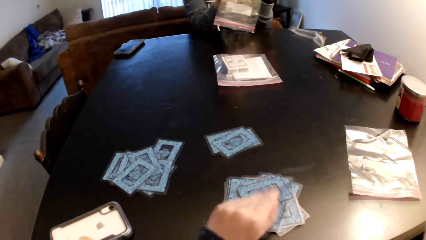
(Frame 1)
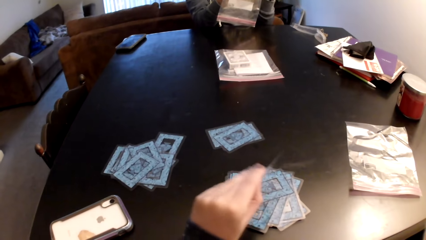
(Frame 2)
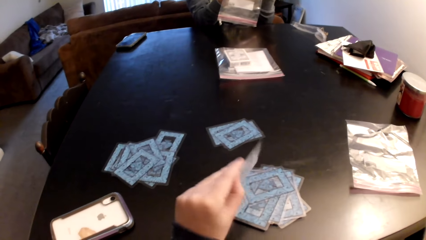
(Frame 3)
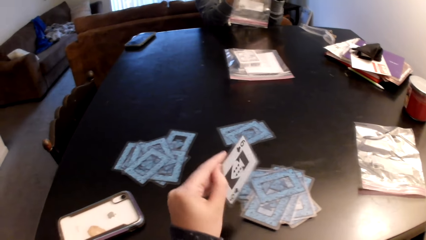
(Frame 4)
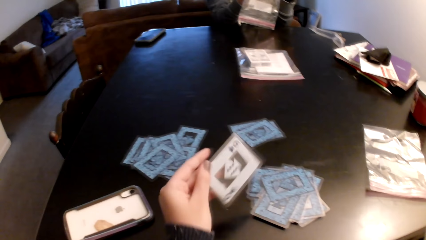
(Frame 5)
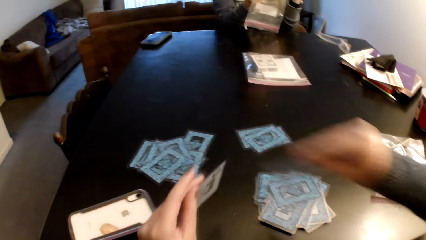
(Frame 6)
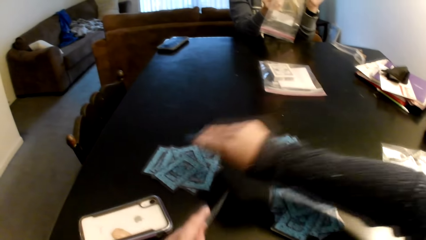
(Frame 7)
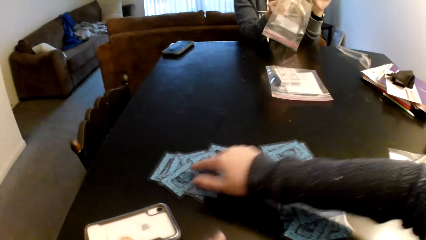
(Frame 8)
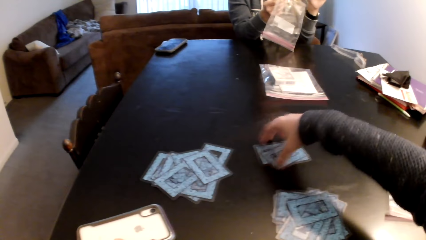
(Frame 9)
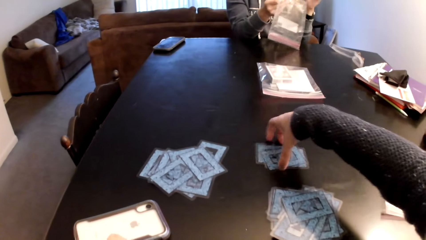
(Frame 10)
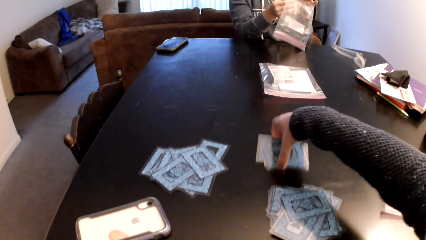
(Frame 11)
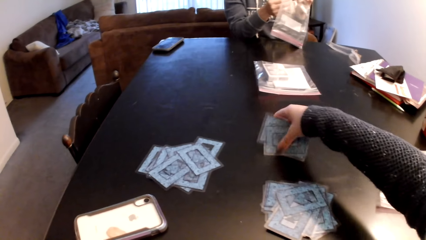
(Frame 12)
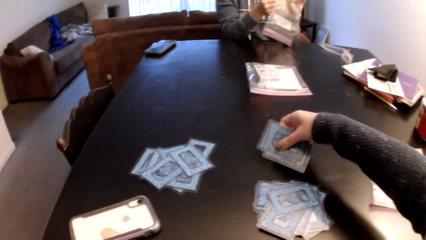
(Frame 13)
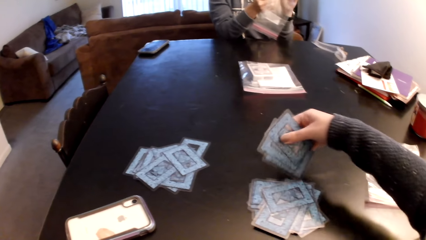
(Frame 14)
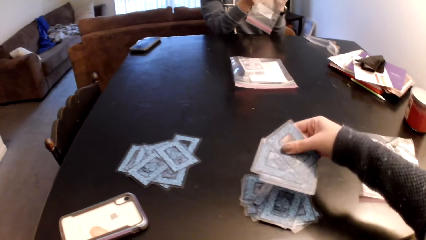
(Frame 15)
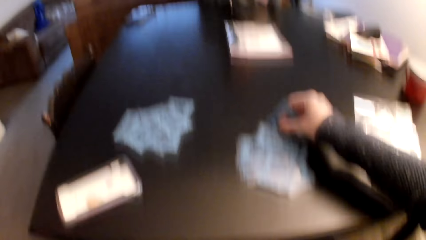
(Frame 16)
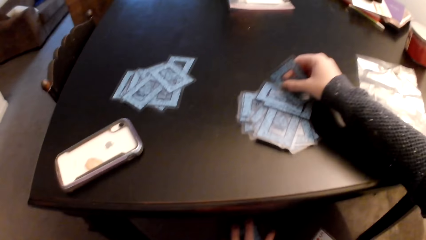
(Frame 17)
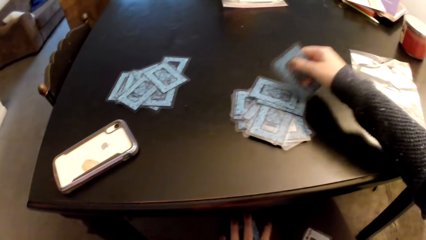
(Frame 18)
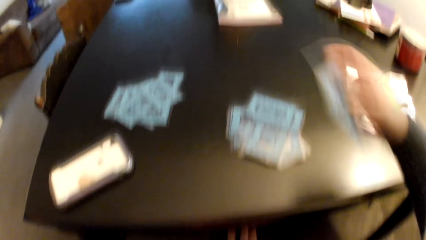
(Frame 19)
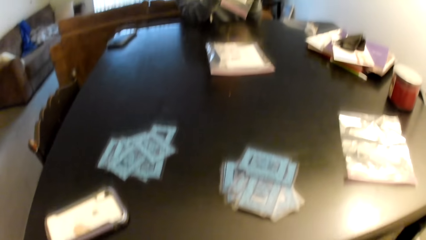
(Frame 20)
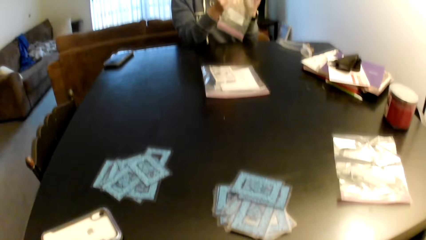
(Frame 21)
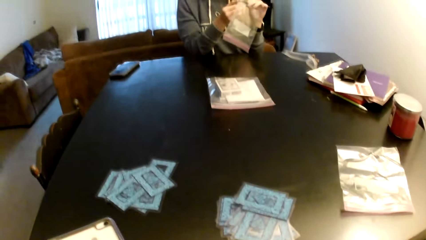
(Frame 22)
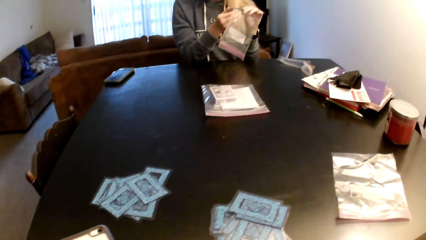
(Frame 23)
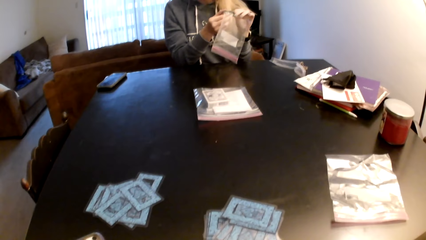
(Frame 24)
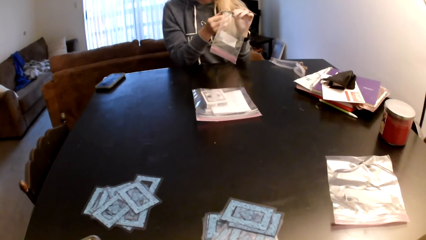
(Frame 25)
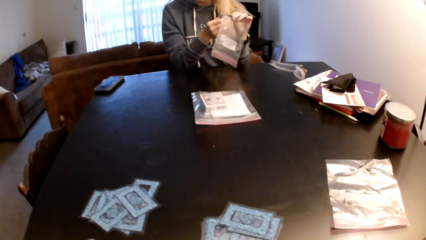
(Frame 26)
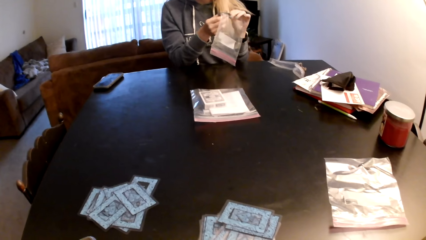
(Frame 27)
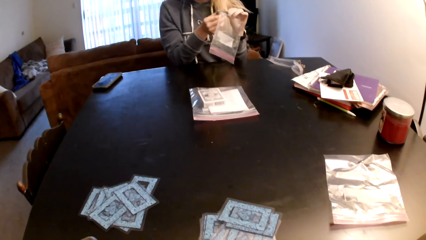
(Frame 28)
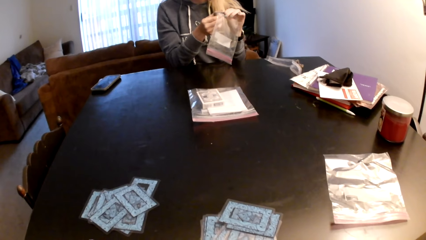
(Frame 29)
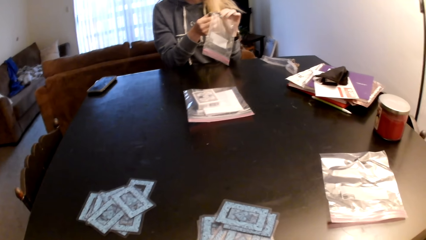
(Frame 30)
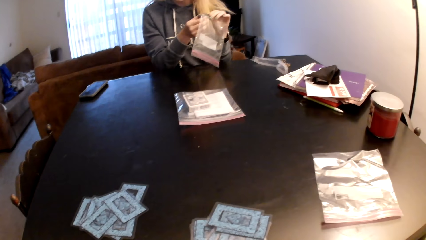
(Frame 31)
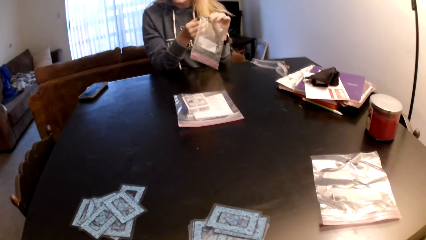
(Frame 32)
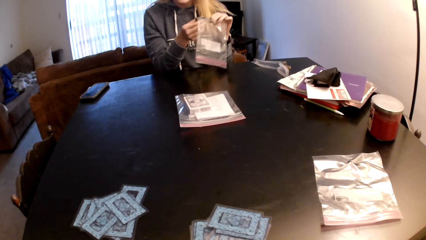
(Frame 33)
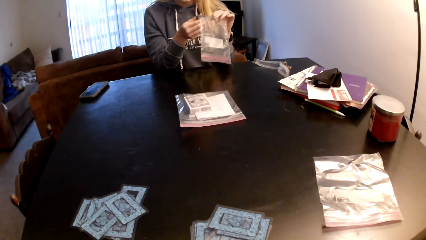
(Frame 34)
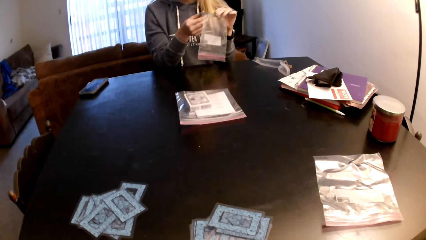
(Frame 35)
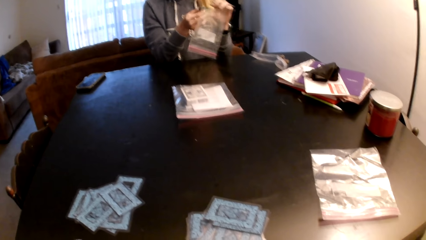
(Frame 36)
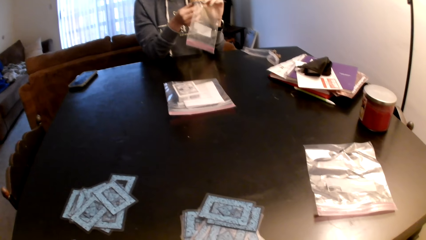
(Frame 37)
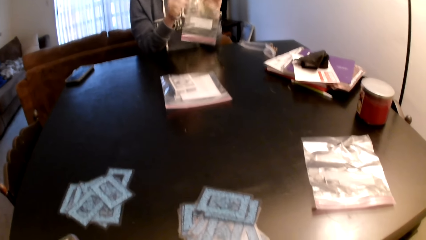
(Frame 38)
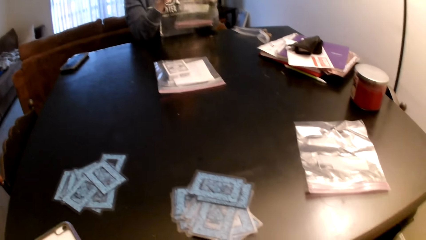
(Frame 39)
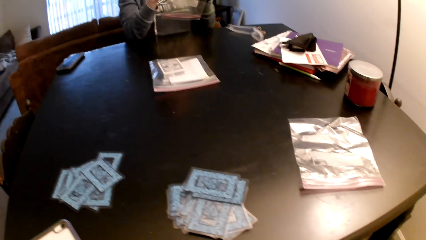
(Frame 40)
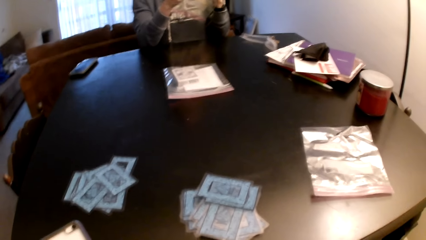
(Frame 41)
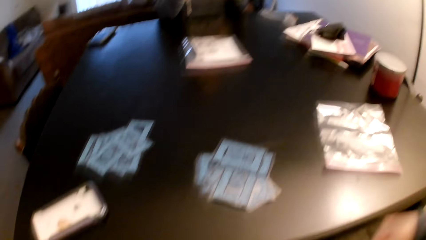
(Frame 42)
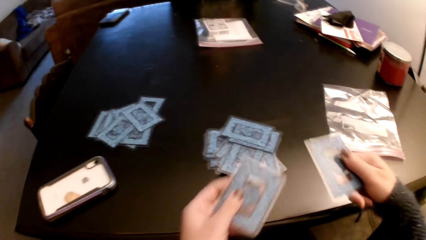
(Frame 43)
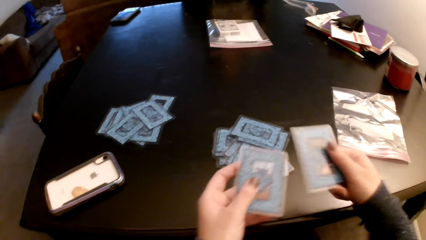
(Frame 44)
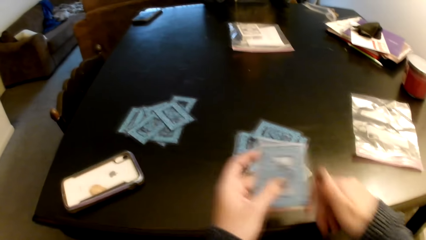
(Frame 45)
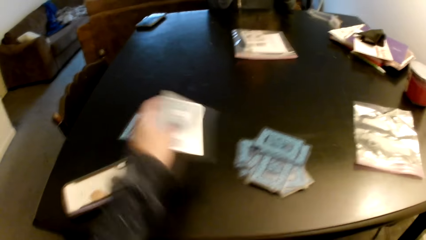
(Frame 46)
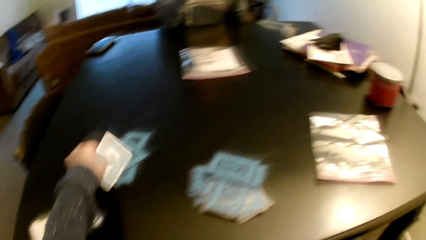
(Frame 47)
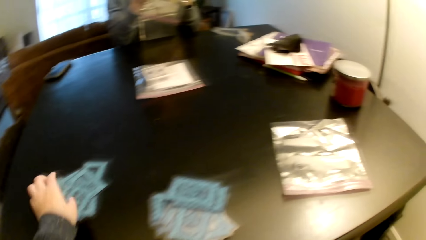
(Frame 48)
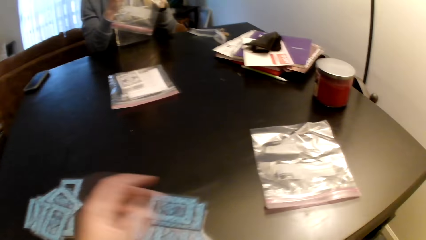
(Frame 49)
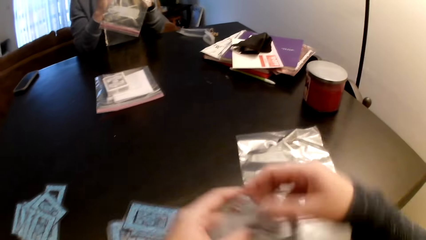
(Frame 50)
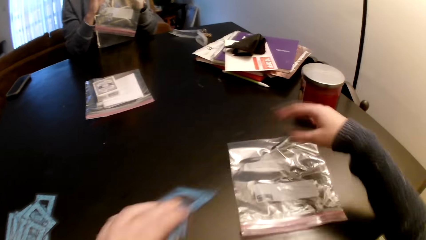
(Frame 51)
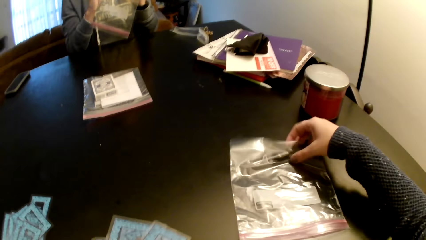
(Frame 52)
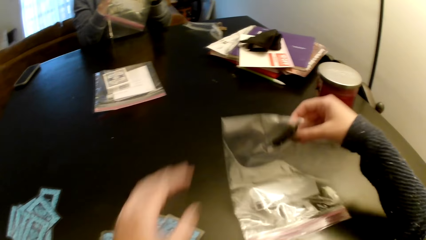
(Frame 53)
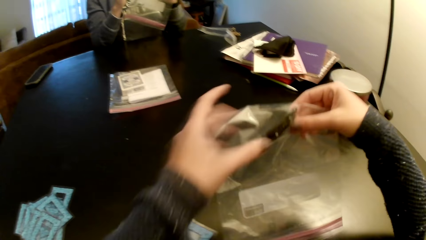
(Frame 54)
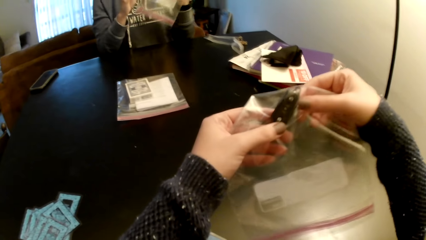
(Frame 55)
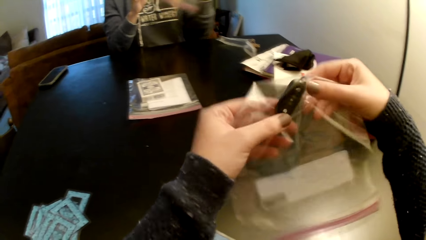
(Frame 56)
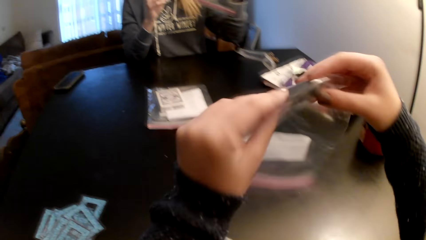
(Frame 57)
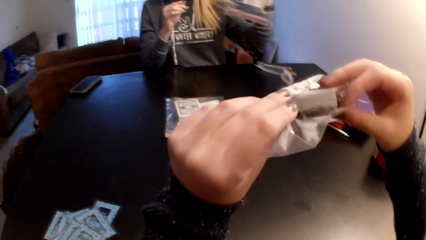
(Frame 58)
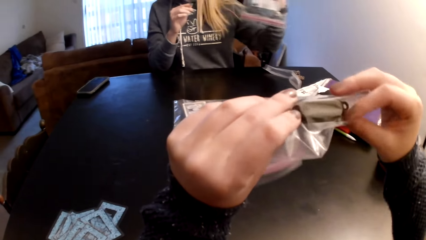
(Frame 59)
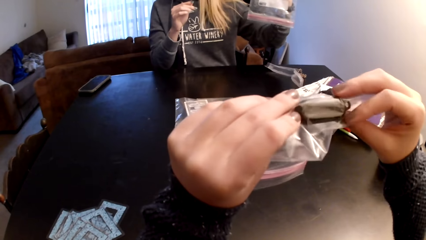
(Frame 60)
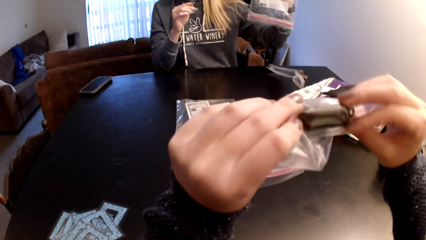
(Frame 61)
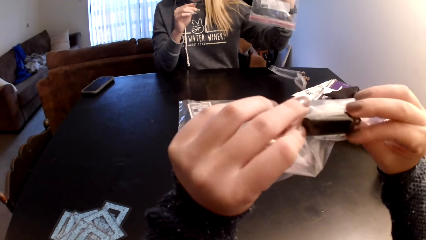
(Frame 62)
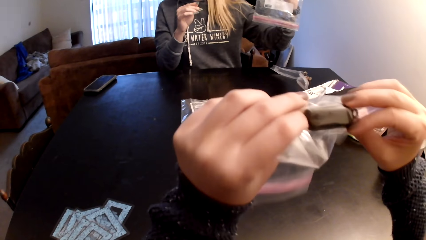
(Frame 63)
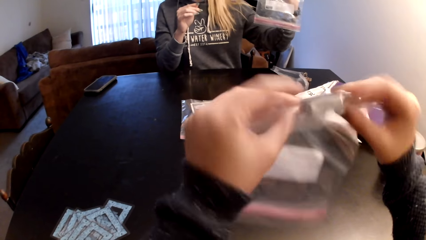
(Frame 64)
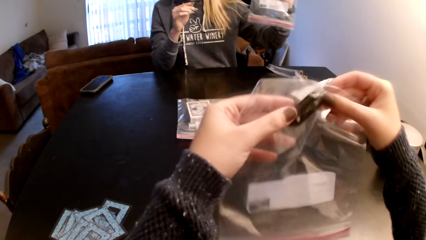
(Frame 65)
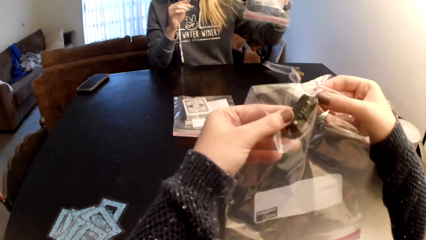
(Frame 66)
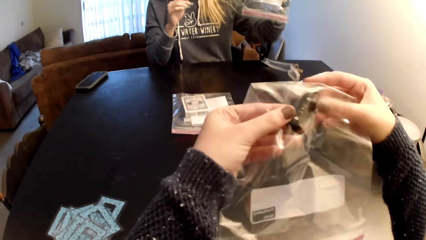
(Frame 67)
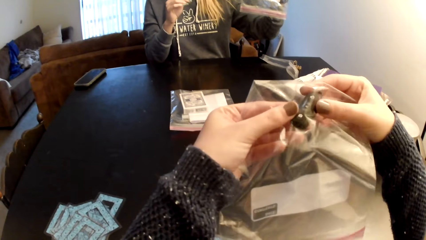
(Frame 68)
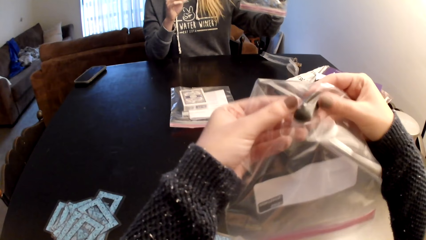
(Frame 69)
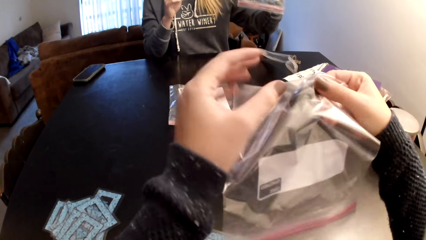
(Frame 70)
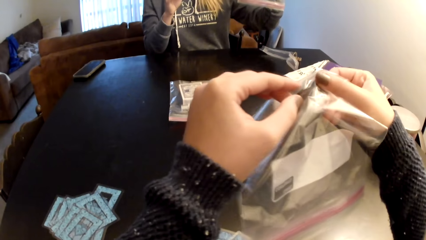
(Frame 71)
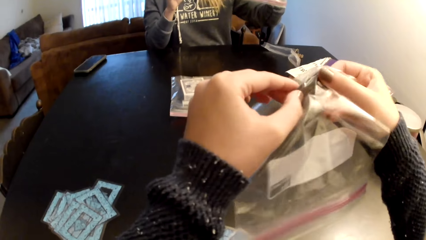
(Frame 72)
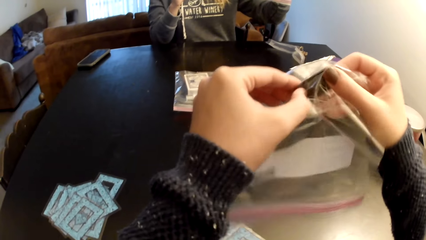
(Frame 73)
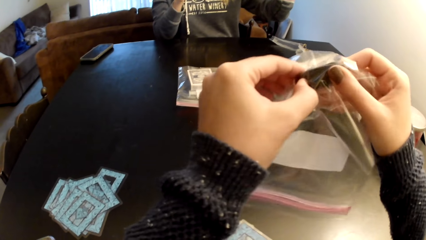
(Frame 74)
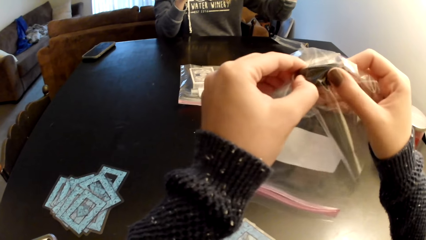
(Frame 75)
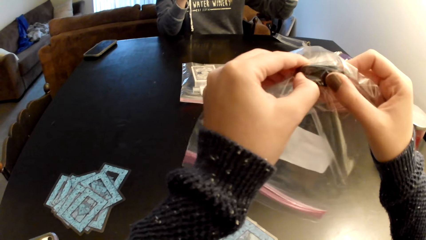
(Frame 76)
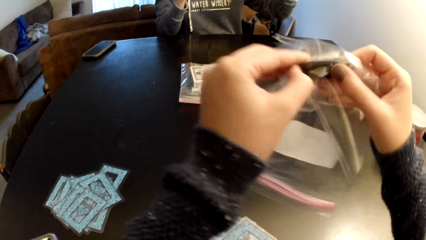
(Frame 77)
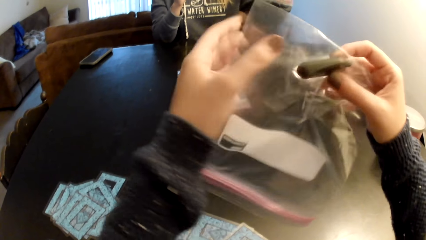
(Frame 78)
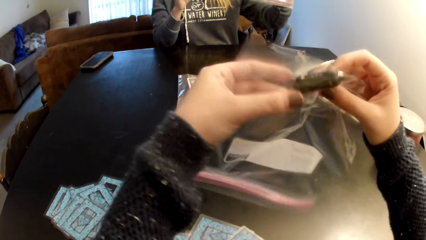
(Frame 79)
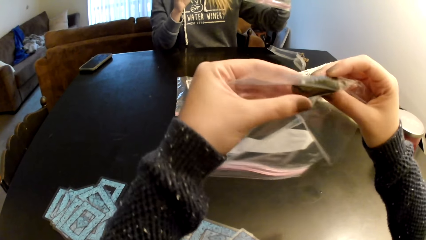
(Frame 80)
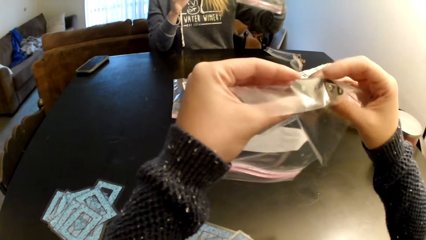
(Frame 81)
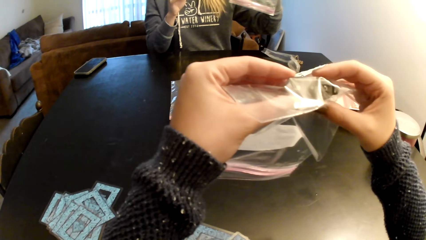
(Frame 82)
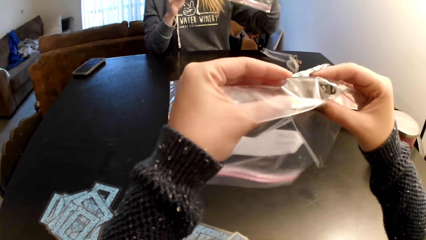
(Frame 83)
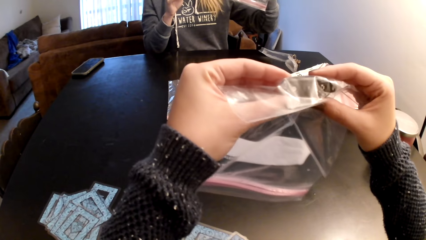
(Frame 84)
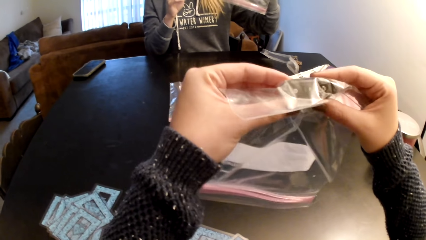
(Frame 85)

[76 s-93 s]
The camera wearer puts the card on a card. They pick up the cards from the table. They put the cards on a card. They pick up a card. A woman holds the plastic paper with both hands. The camera wearer looks around a room. They switch the card to the other hand. They put the cards on a card. They switch the card to the other hand. They pick up the plastic paper from the table. They hold the plastic paper with both hands. They examine something.
